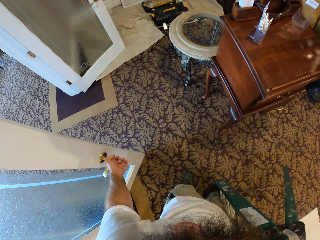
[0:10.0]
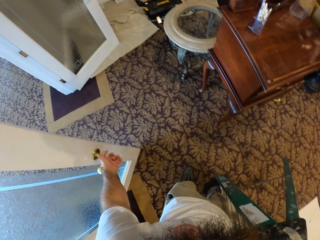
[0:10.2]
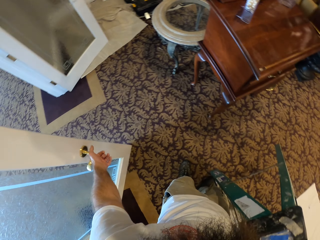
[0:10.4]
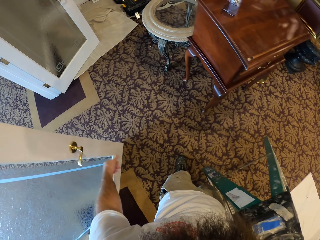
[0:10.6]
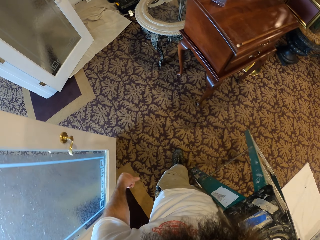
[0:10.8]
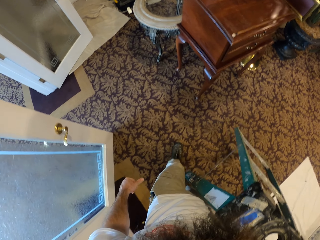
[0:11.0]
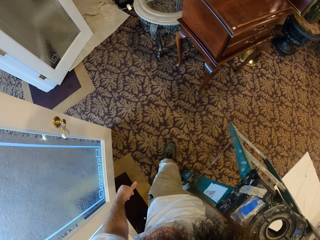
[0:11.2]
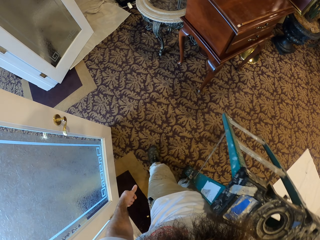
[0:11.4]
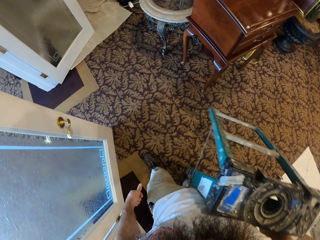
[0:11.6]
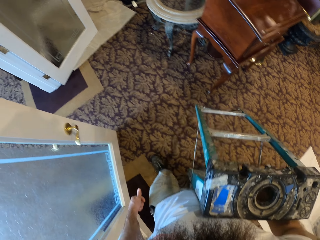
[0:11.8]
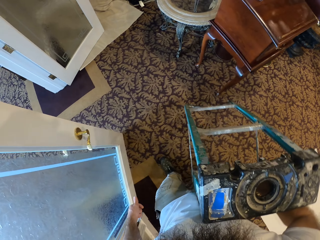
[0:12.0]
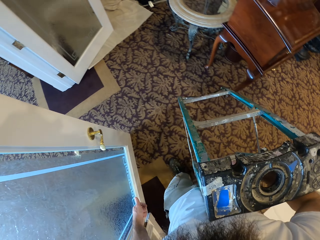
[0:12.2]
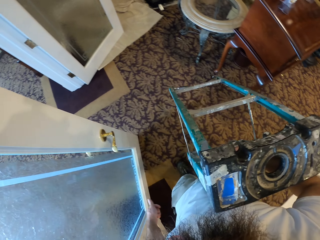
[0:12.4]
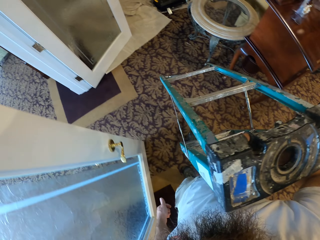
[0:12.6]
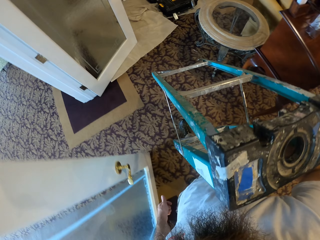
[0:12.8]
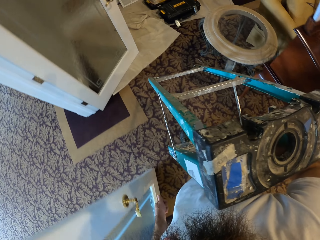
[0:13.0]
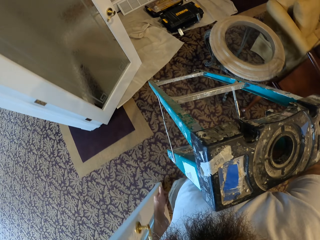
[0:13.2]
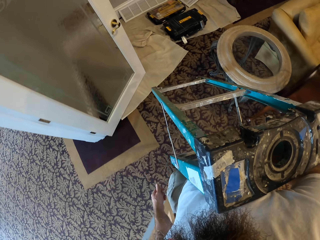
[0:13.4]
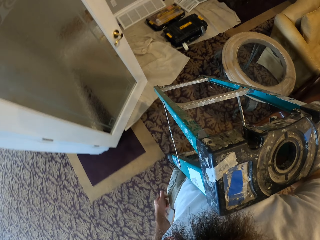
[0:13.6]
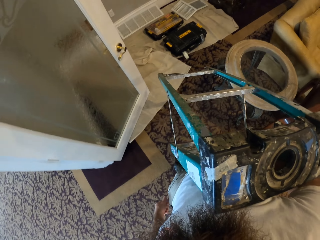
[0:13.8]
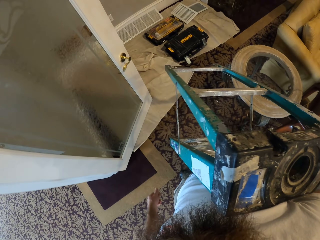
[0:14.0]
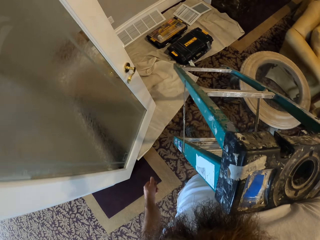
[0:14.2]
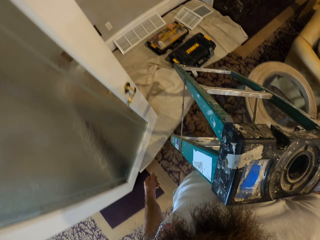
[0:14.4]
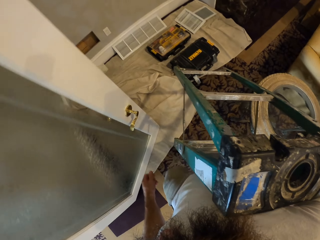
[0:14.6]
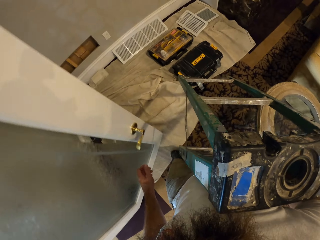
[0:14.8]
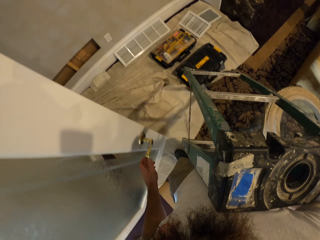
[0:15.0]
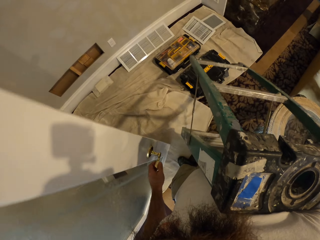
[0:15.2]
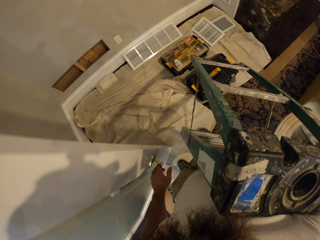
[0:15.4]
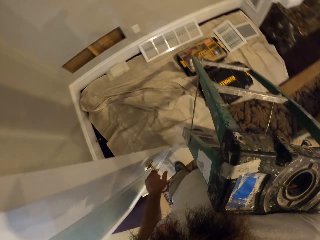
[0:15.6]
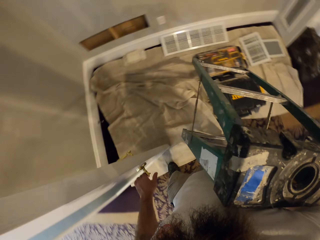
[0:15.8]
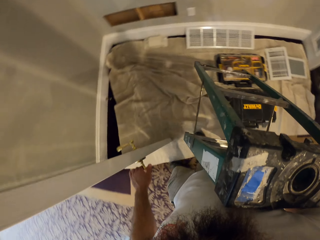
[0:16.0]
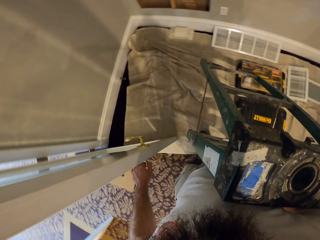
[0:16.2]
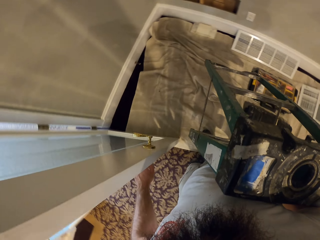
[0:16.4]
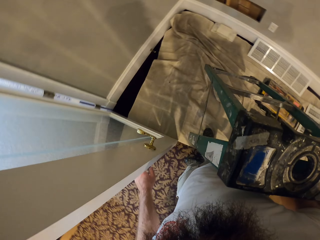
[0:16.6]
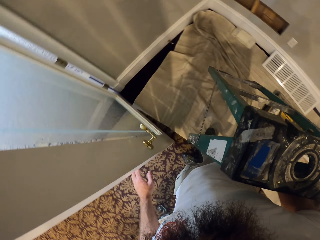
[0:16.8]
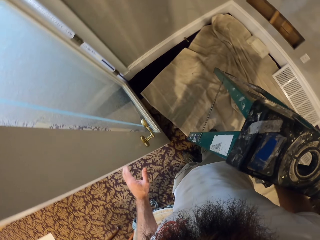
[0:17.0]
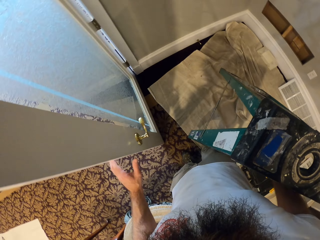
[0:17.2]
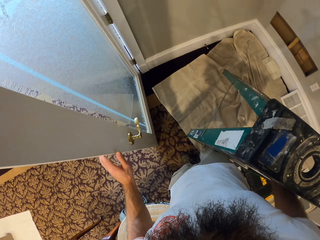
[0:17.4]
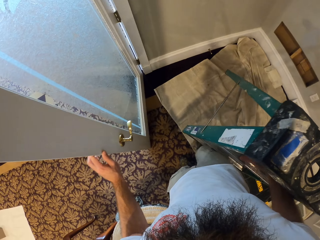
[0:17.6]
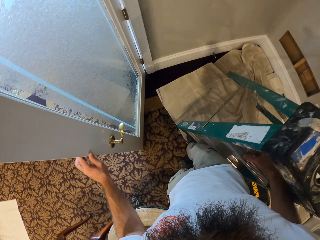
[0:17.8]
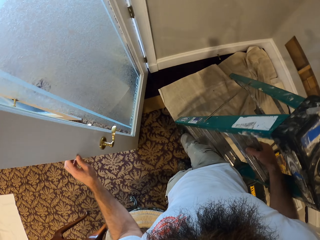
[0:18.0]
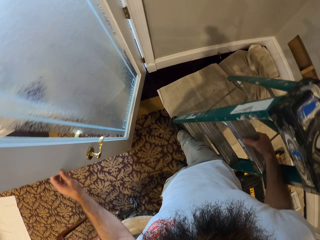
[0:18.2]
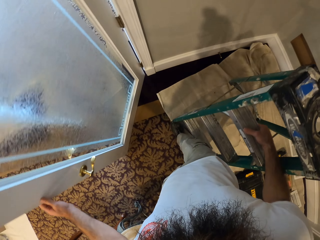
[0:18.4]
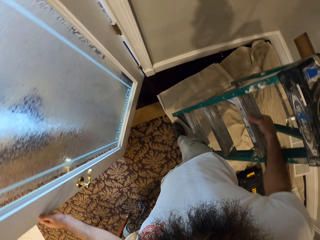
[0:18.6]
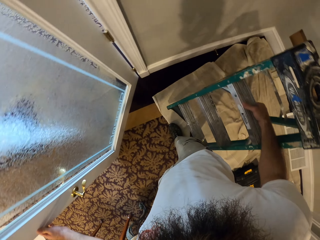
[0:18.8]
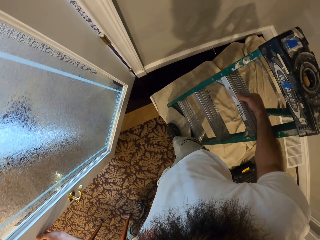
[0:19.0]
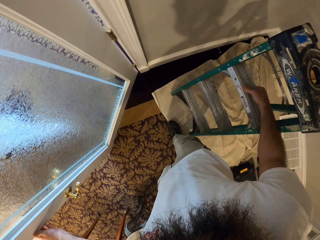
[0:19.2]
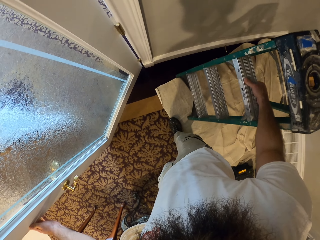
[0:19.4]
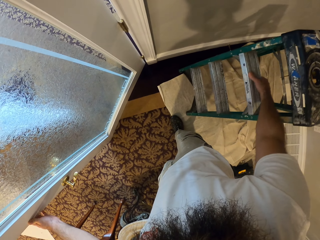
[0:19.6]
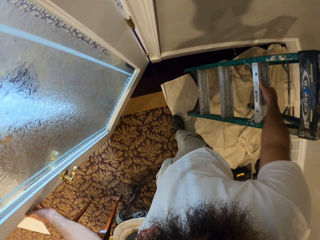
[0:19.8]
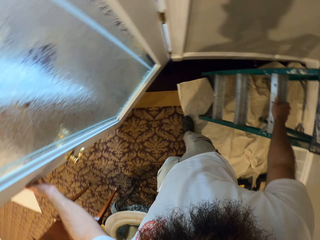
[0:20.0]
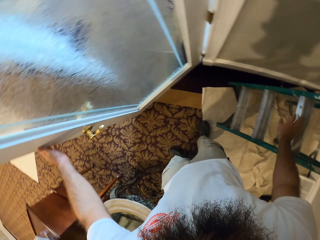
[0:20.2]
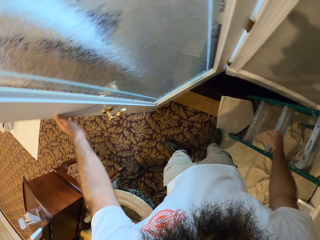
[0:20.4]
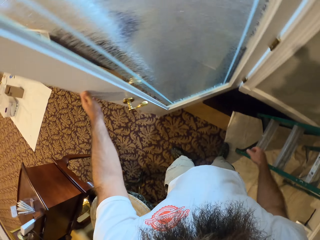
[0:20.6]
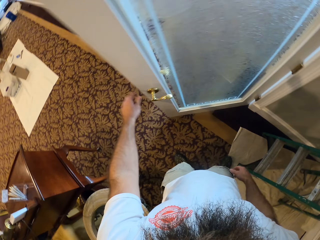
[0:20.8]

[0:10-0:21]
The camera wearer moves the ladder in the room. He closes a door with his left hand. He drops the ladder on the floor with his right hand.

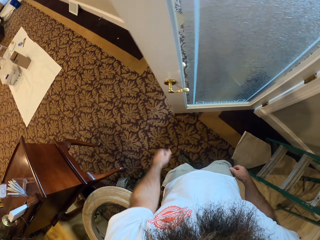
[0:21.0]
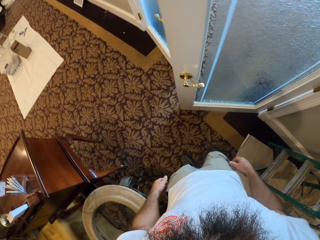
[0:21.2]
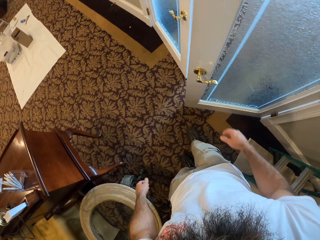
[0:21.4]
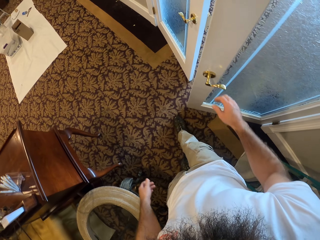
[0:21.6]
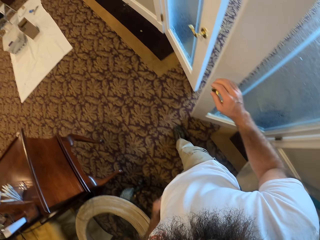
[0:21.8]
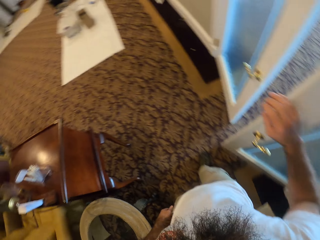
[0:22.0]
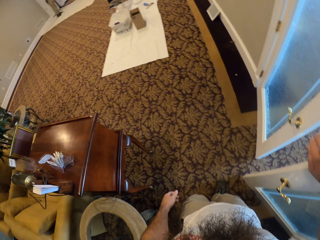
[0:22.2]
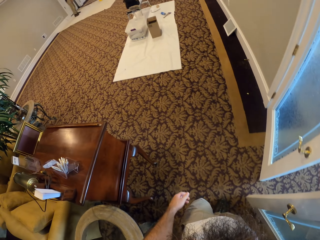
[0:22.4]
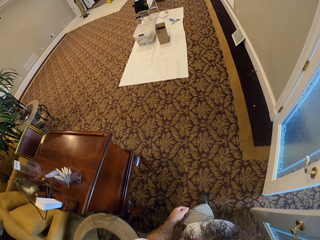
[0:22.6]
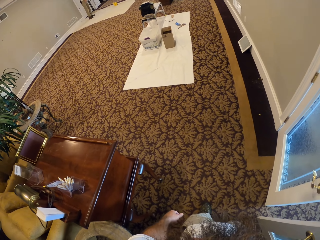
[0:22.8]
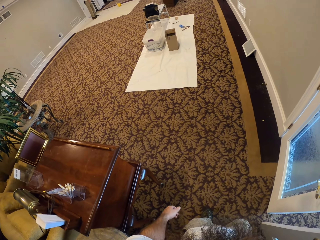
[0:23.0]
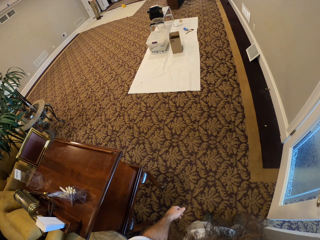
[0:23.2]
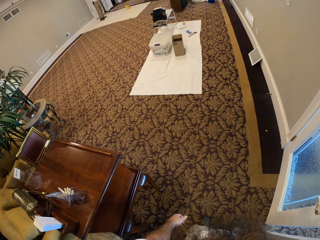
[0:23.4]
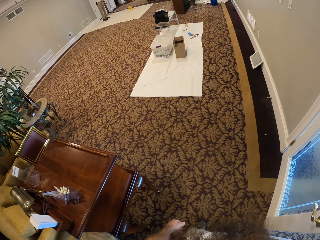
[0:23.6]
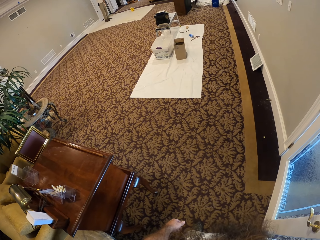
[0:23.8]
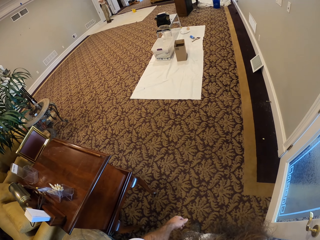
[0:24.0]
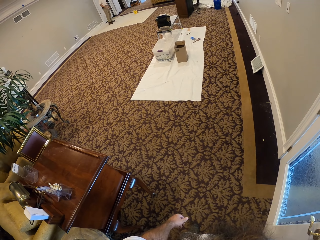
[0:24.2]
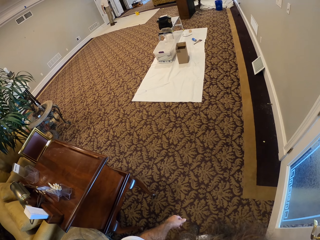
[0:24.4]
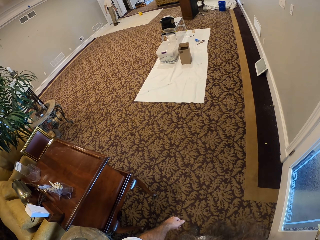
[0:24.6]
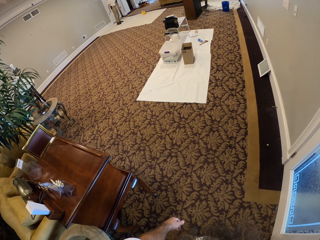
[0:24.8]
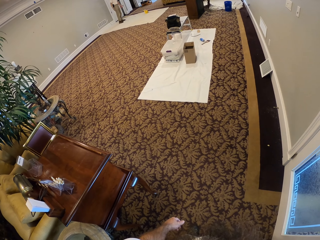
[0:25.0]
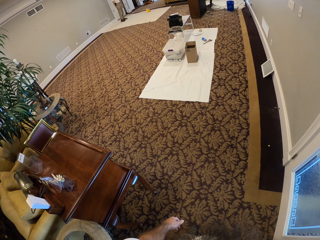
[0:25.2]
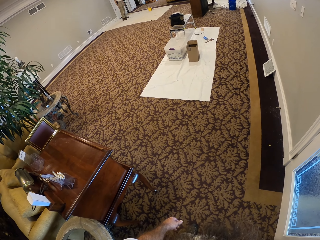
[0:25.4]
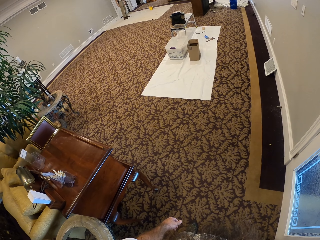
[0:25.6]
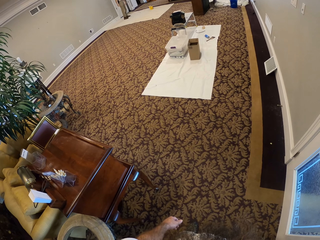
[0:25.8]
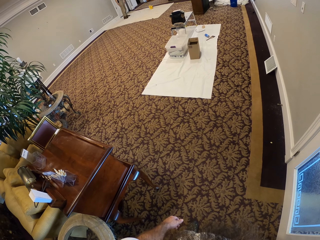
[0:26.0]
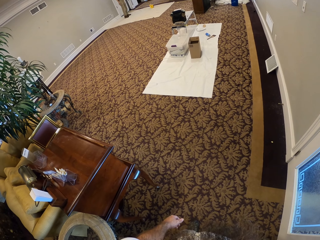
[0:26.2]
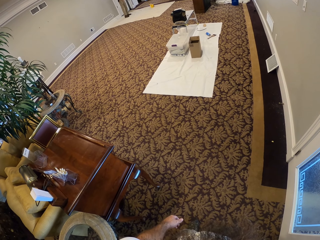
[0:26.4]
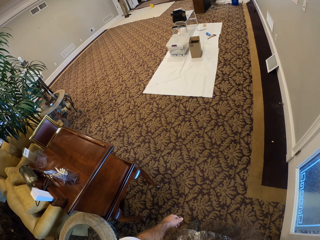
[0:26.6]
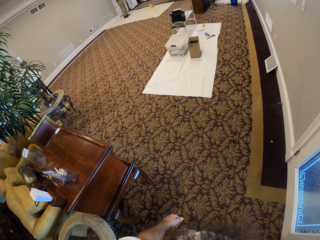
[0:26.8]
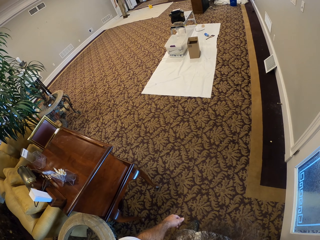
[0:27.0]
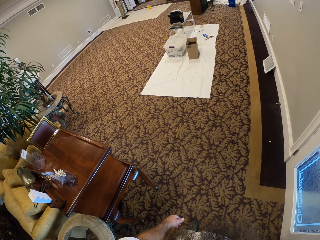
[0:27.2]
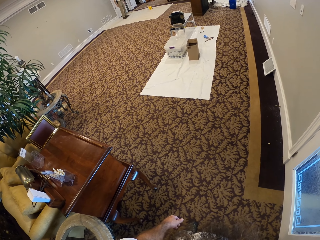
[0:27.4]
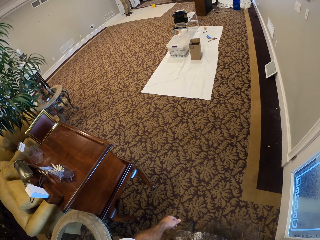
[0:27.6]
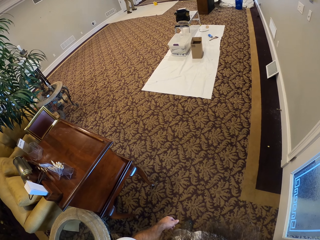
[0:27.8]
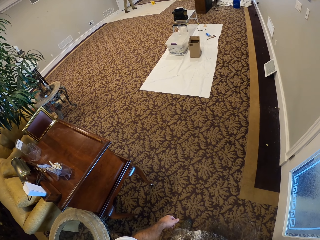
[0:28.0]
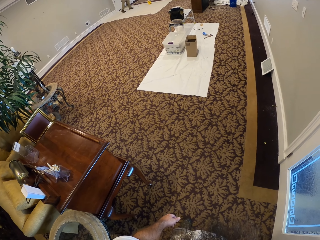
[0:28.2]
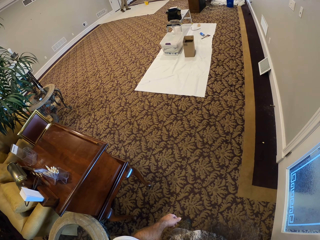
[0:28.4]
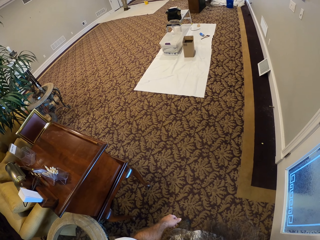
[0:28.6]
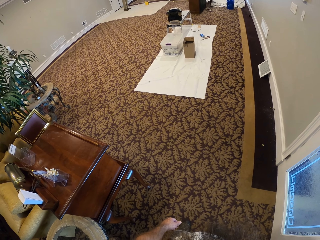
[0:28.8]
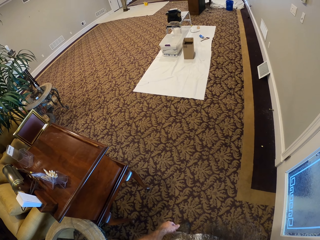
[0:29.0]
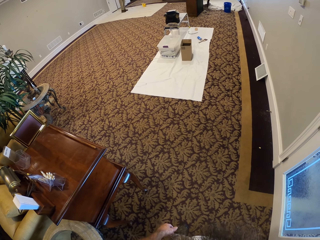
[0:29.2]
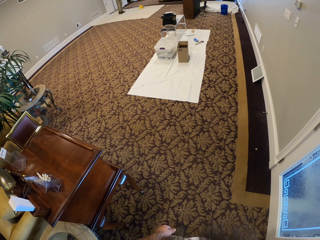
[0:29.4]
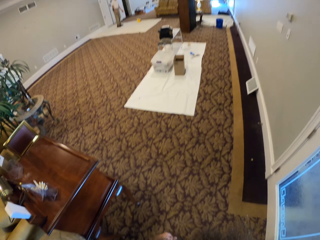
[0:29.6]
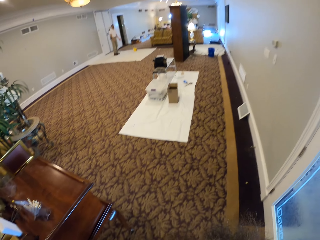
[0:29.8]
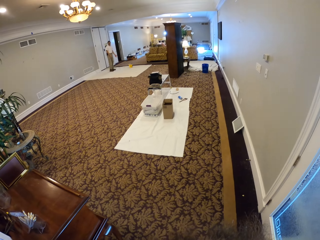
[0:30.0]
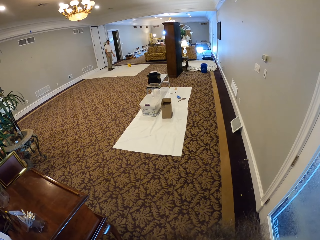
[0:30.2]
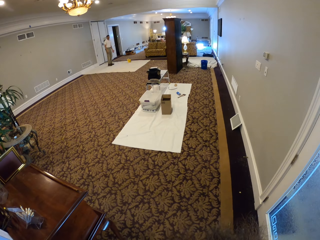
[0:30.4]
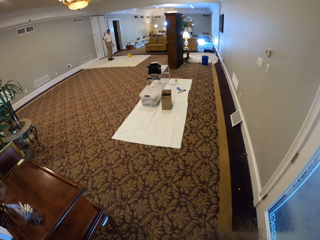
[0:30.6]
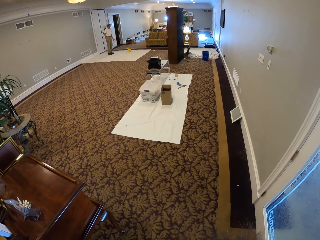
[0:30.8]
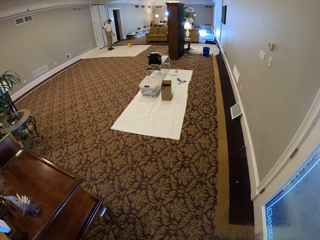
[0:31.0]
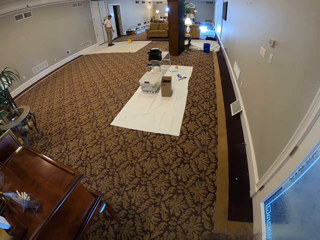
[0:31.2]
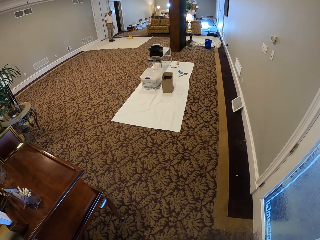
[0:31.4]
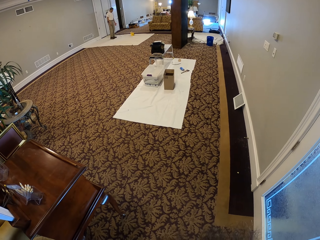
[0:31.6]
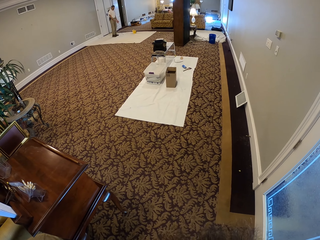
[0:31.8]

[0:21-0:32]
The camera wearer closes the doors with his right hand. He stares in the room.
